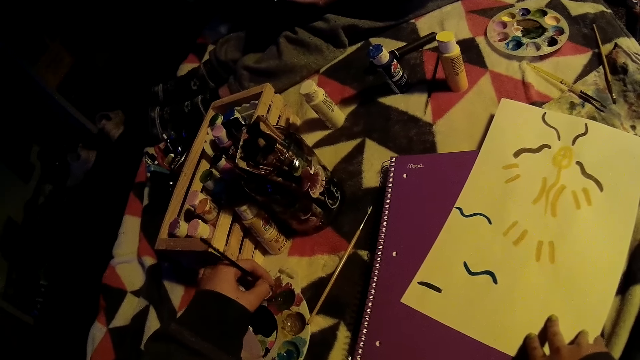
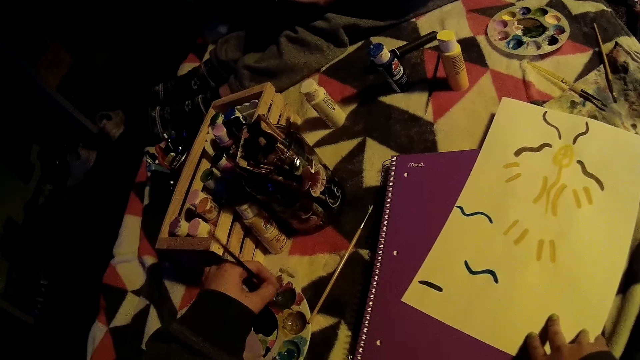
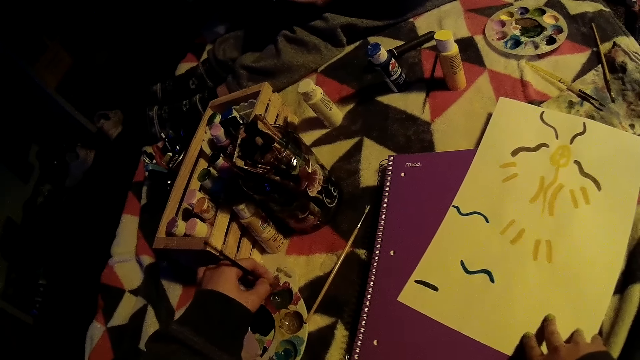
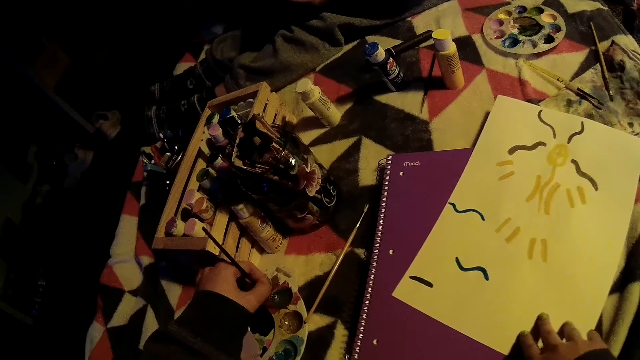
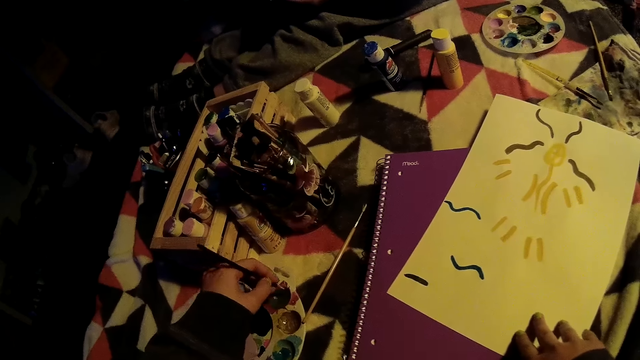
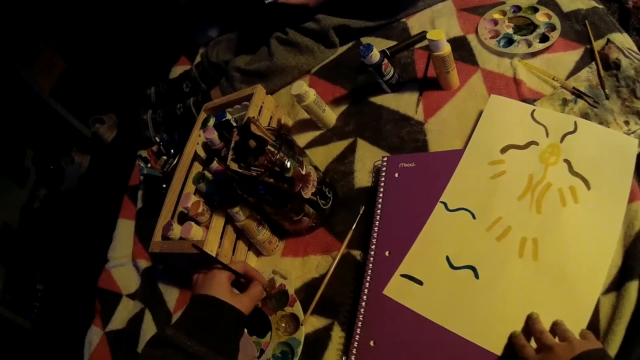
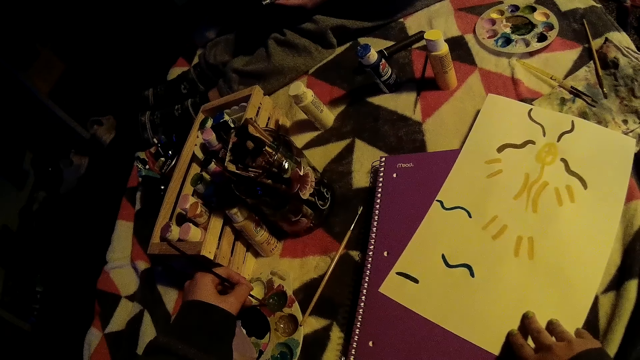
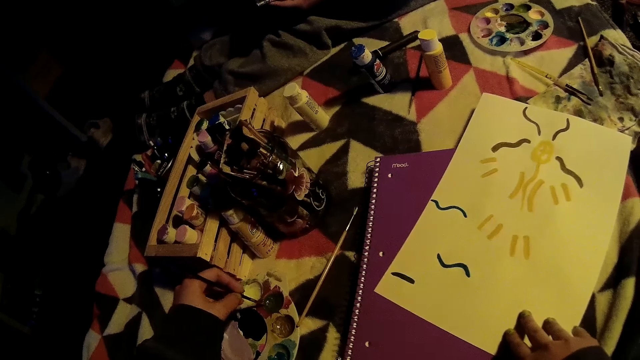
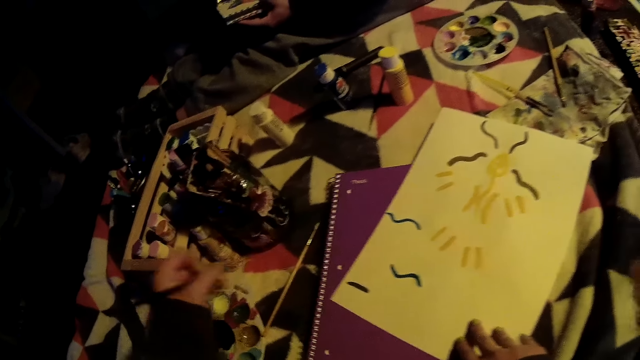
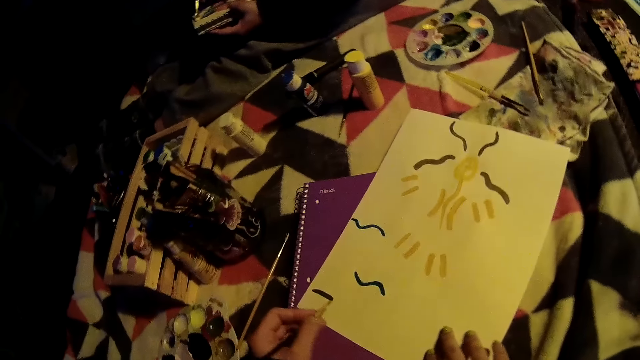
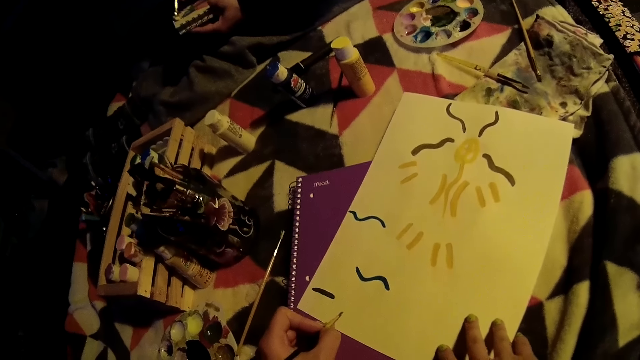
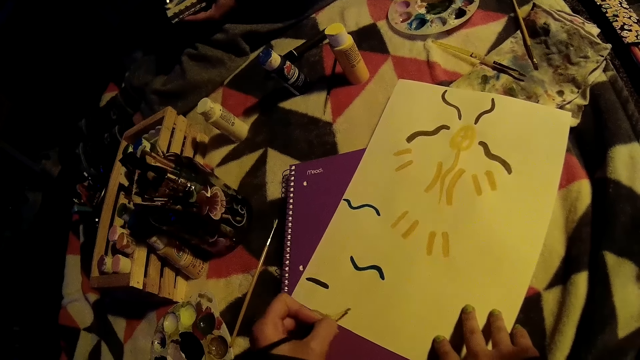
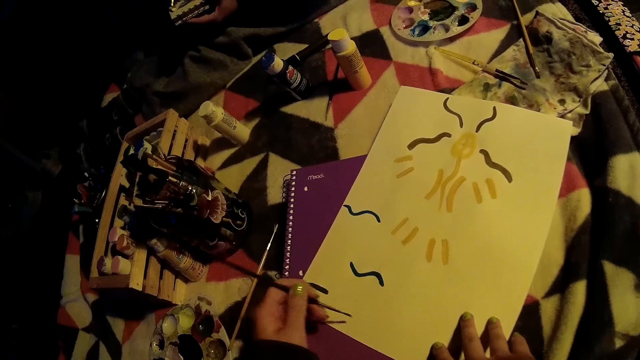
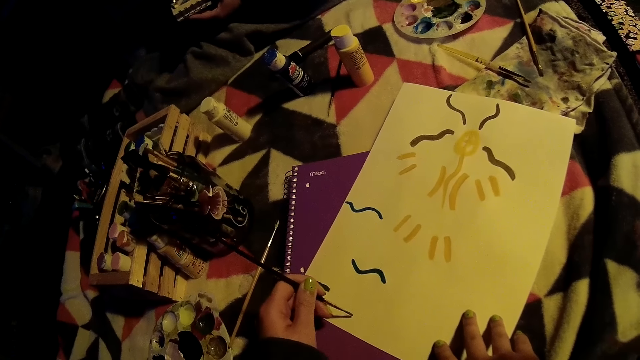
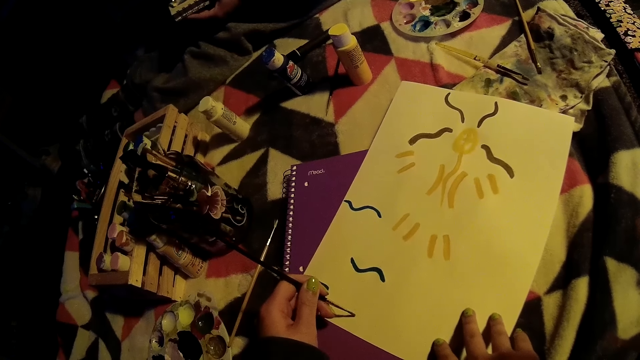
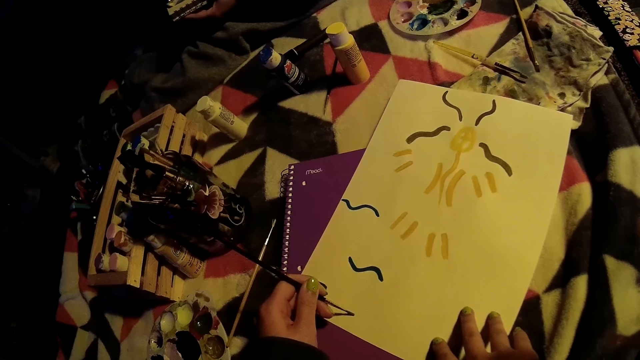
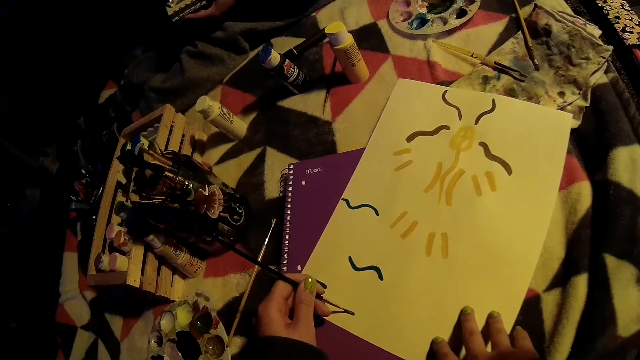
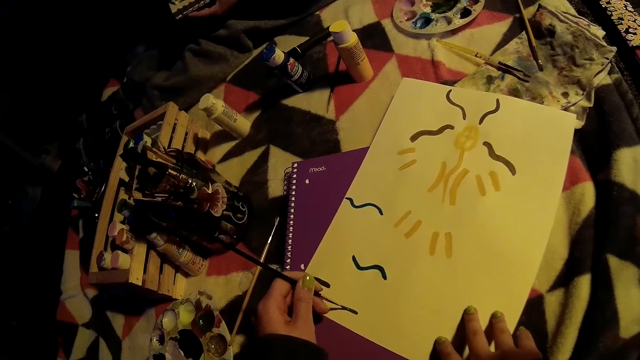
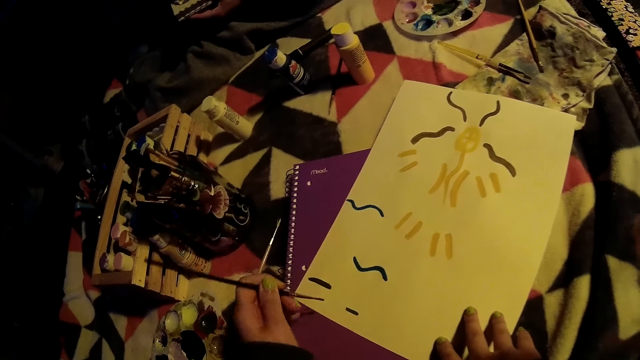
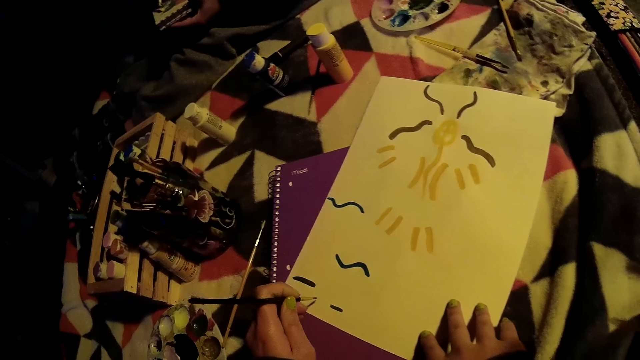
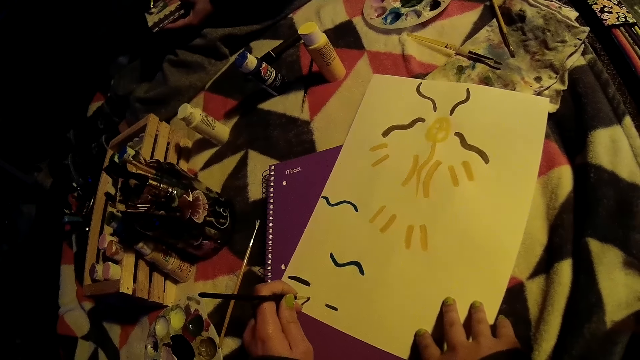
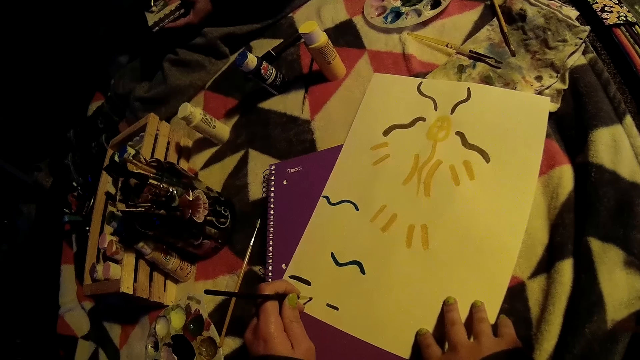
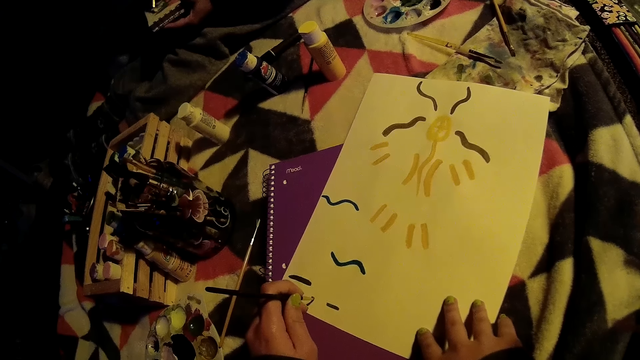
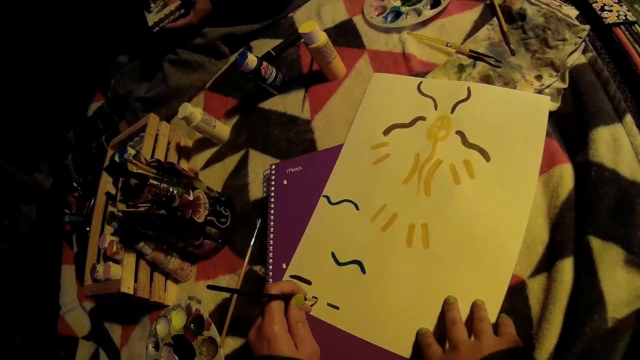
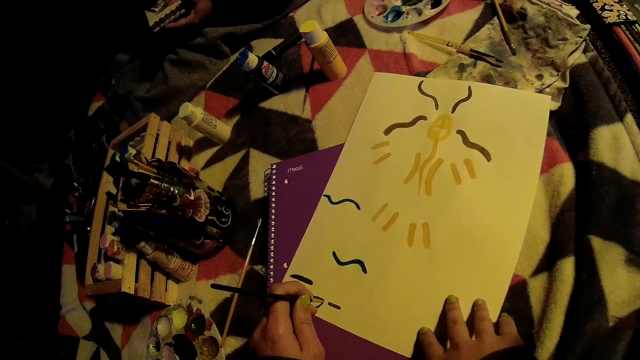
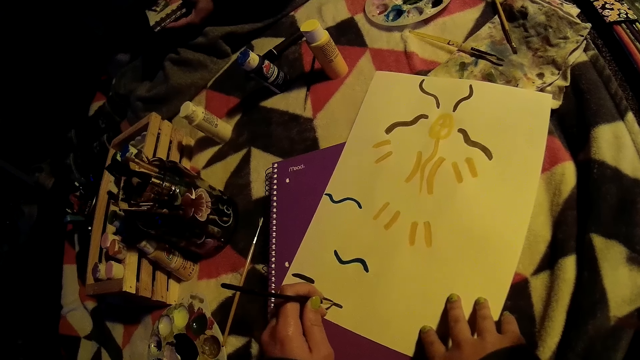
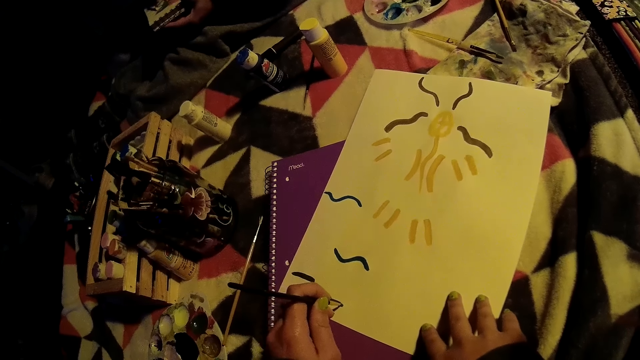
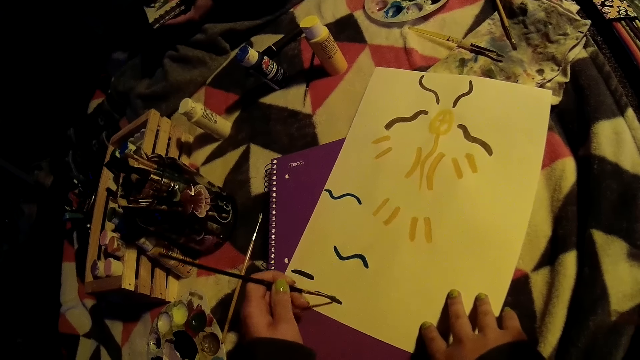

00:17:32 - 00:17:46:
The camera wearer removes the paintbrush from the color palette with her left hand. She paints on the cardboard with the paintbrush in her left hand. The woman paints on the cardboard with the paintbrush in her right hand.

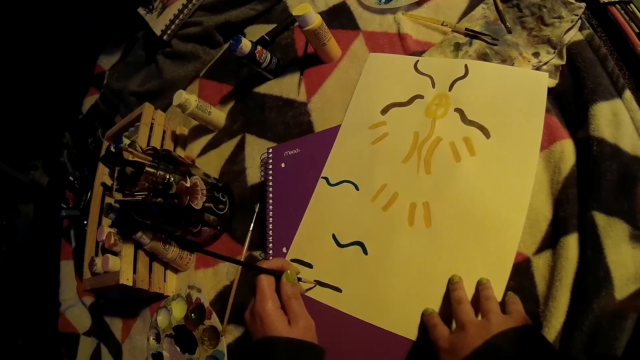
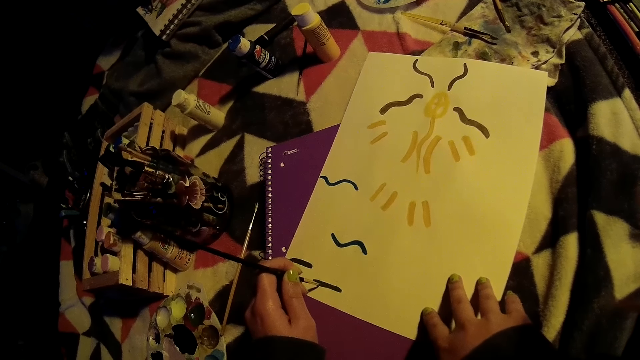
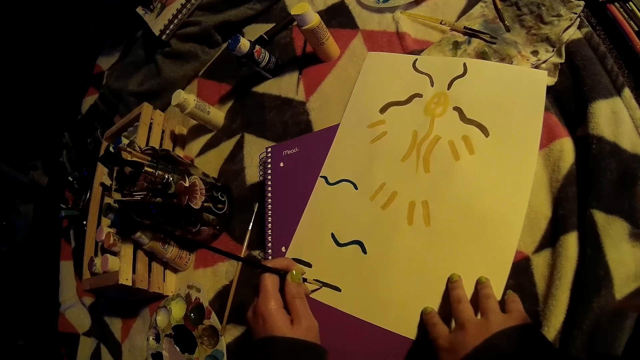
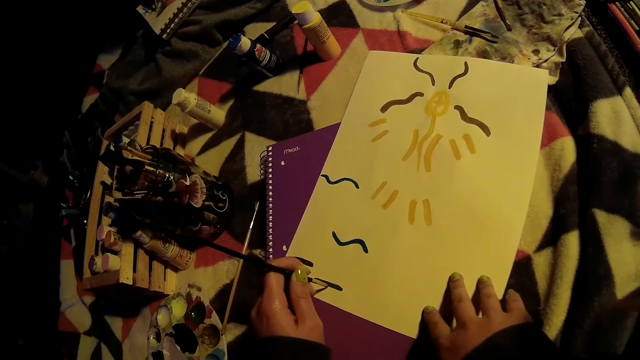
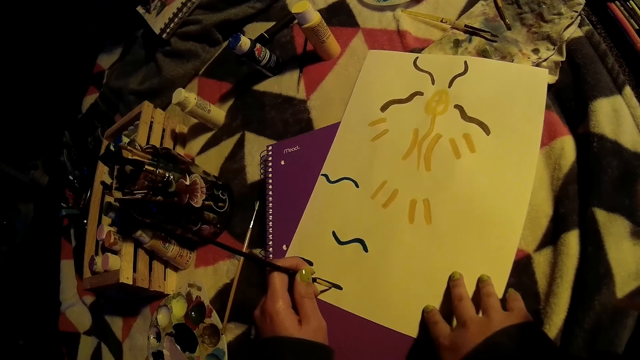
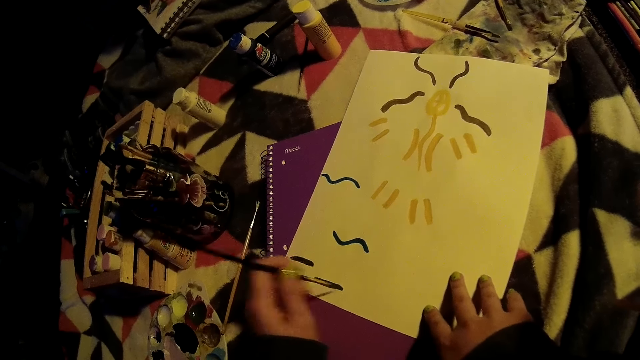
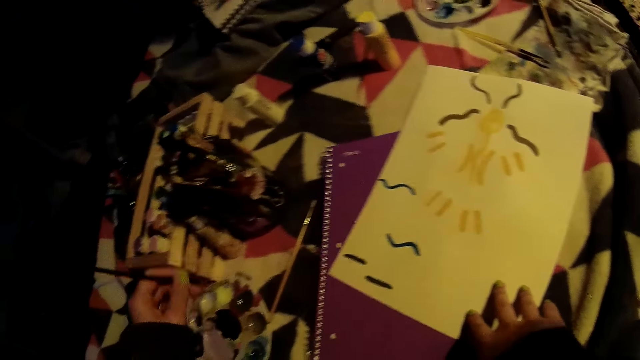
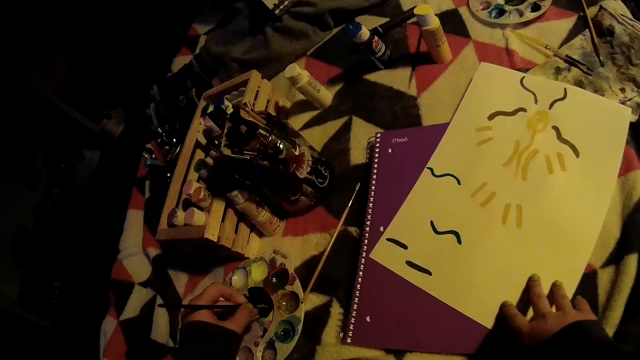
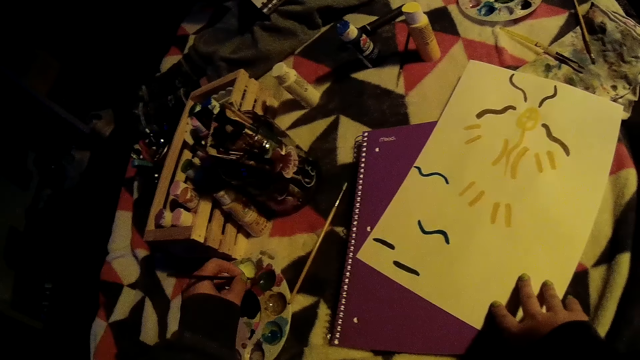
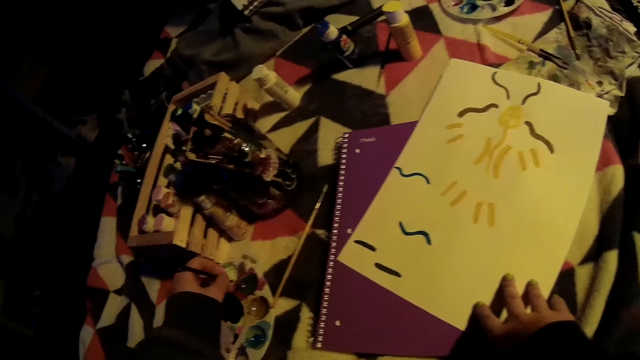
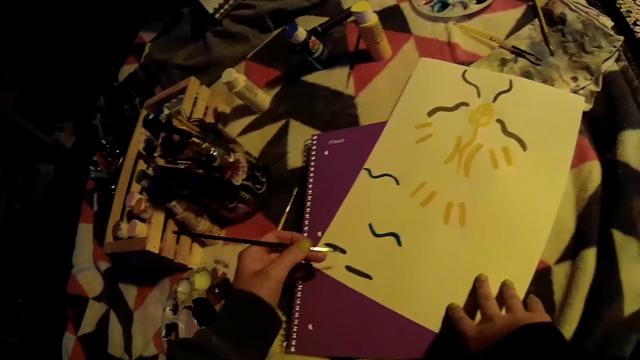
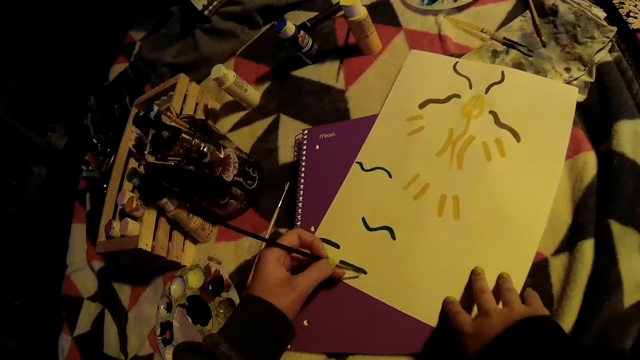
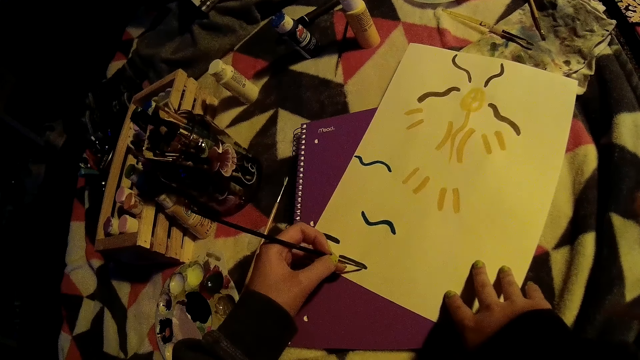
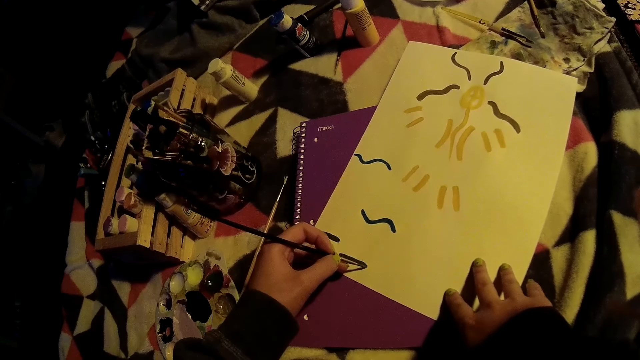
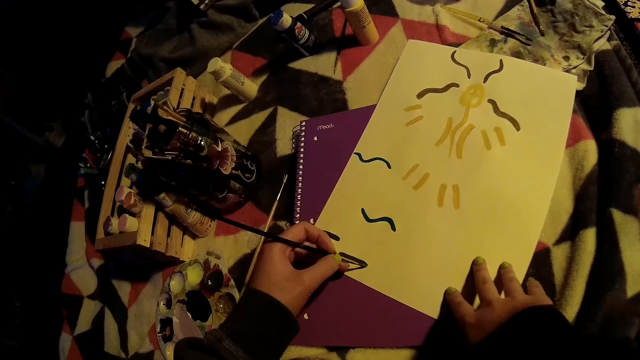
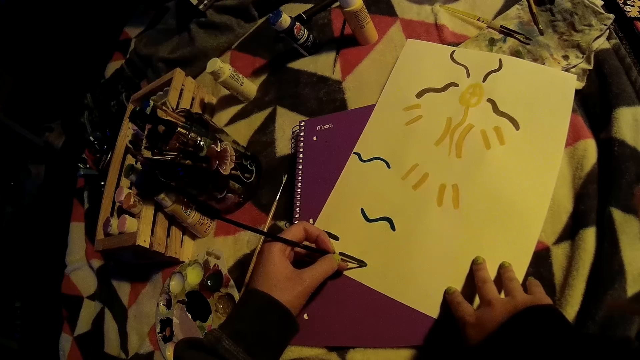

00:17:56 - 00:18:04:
The camera wearer removes the paintbrush from the cardboard with her left hand. She picks the mixed color, the green paint, from the color palette with the paintbrush in her left hand. She removes the paintbrush from the color palette with her left hand. She paints on a paper.
